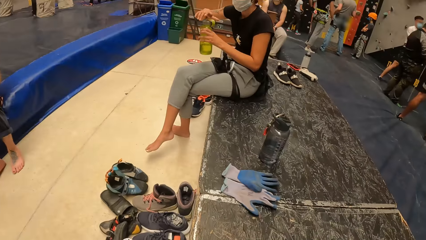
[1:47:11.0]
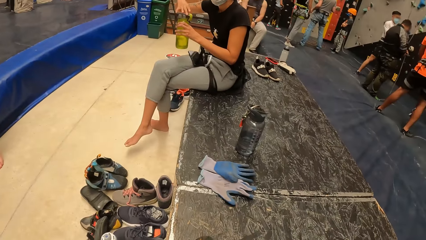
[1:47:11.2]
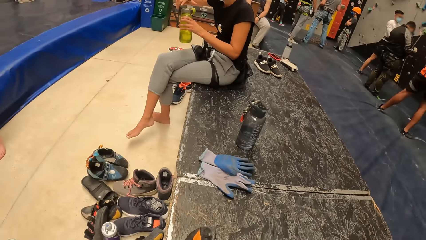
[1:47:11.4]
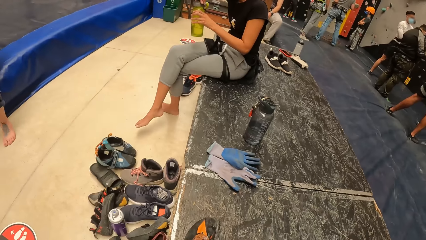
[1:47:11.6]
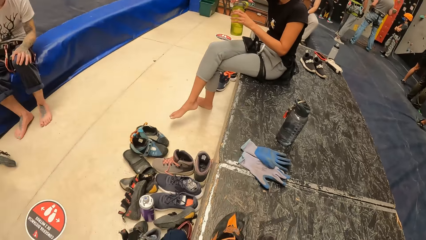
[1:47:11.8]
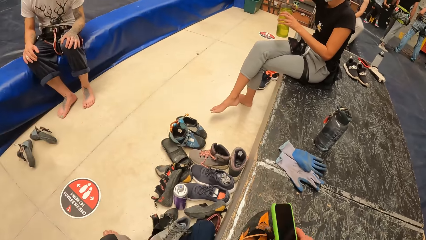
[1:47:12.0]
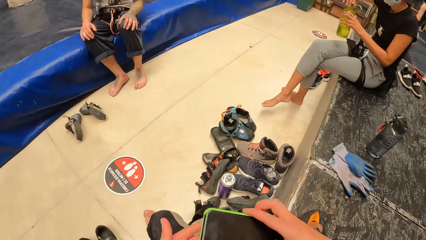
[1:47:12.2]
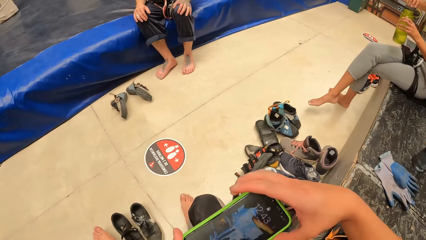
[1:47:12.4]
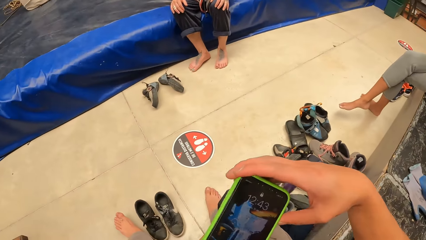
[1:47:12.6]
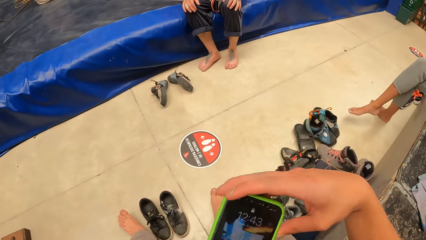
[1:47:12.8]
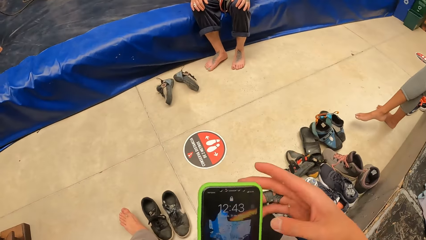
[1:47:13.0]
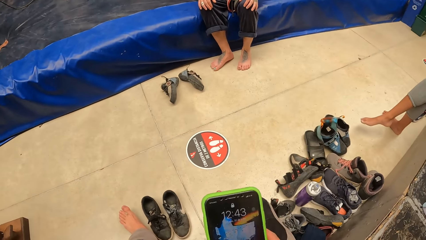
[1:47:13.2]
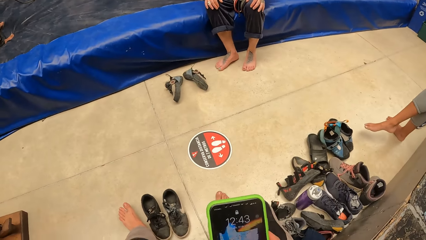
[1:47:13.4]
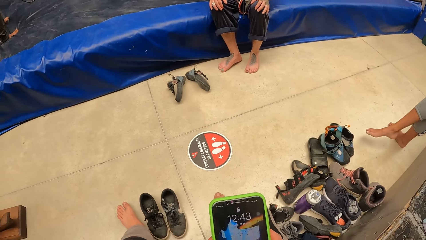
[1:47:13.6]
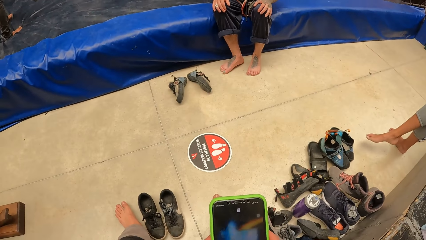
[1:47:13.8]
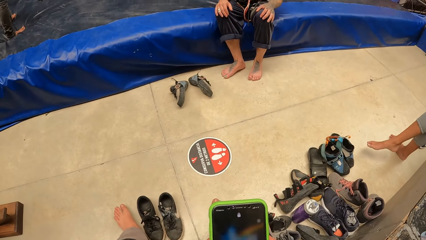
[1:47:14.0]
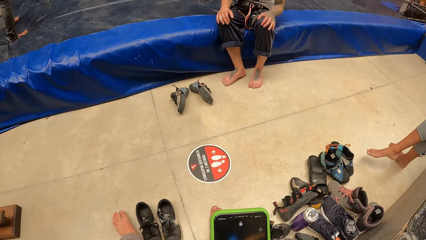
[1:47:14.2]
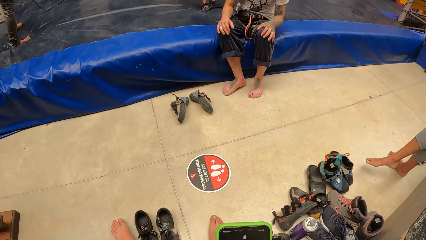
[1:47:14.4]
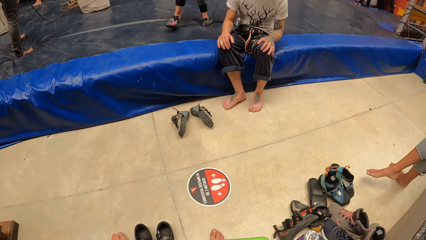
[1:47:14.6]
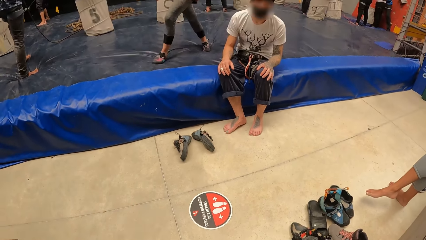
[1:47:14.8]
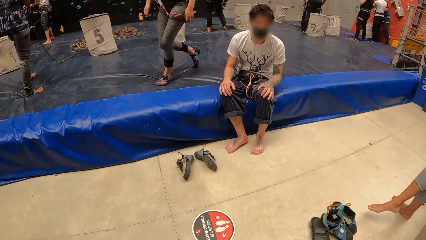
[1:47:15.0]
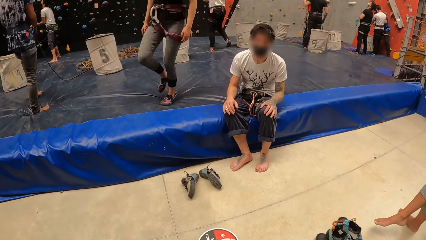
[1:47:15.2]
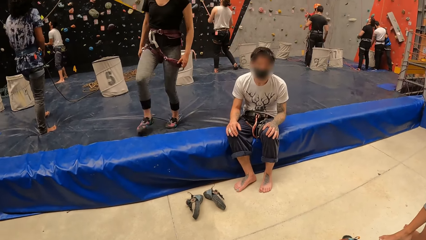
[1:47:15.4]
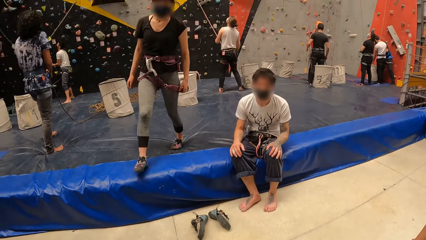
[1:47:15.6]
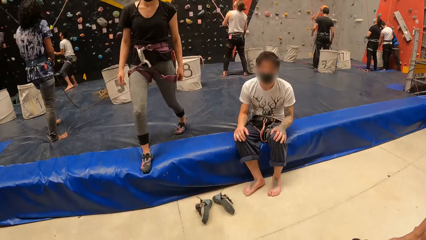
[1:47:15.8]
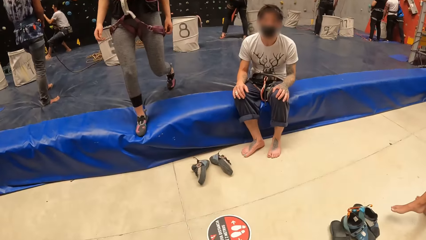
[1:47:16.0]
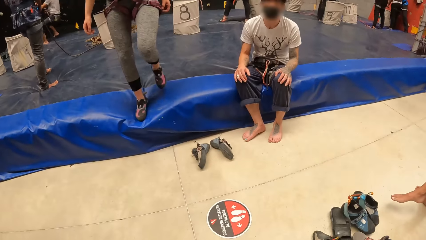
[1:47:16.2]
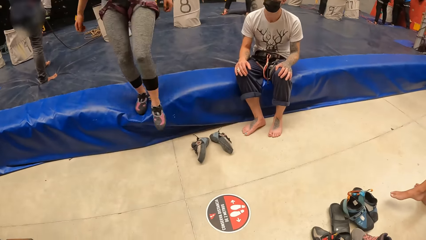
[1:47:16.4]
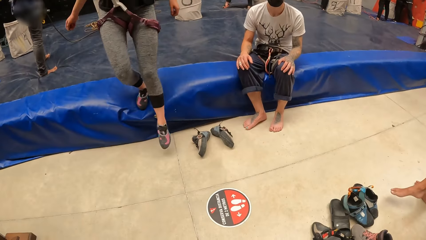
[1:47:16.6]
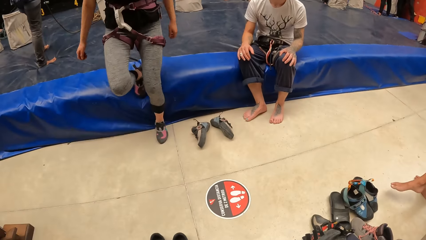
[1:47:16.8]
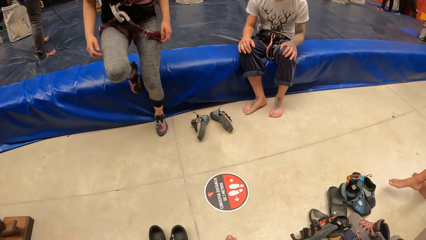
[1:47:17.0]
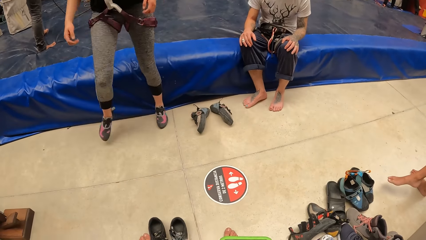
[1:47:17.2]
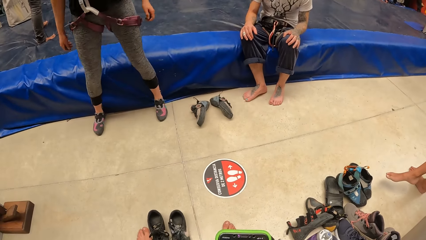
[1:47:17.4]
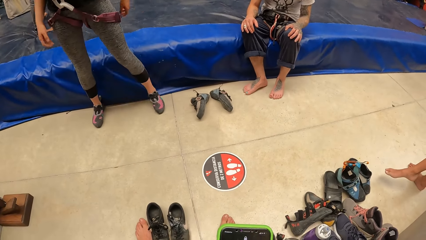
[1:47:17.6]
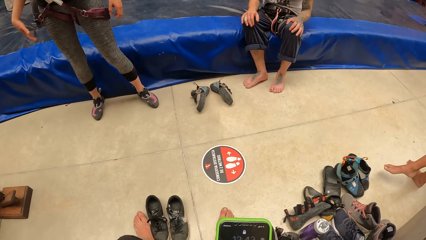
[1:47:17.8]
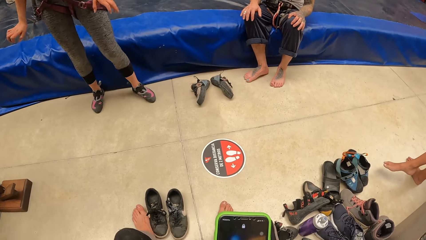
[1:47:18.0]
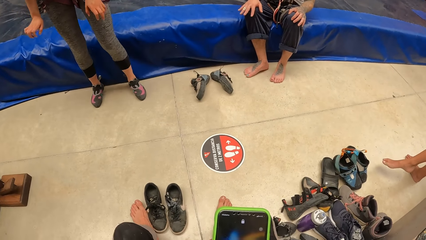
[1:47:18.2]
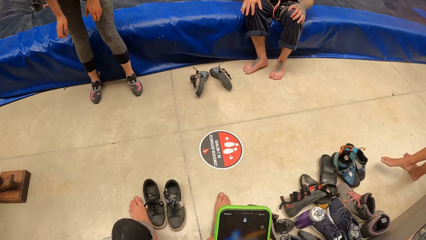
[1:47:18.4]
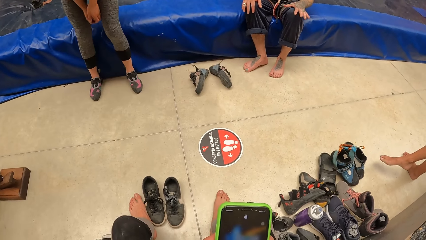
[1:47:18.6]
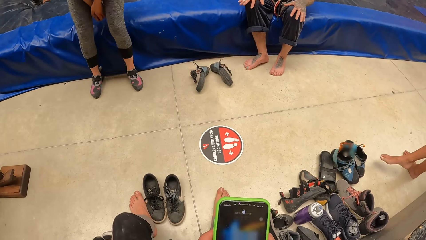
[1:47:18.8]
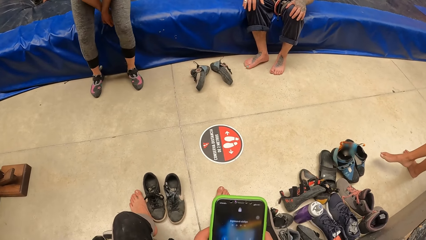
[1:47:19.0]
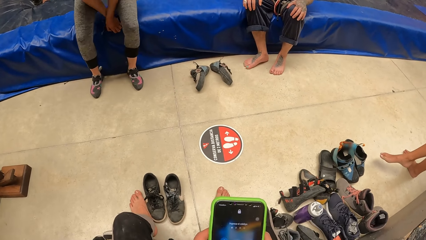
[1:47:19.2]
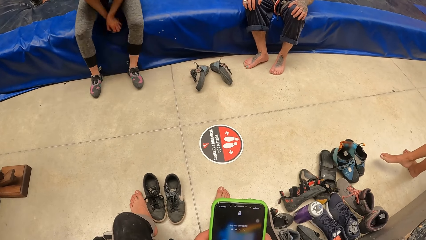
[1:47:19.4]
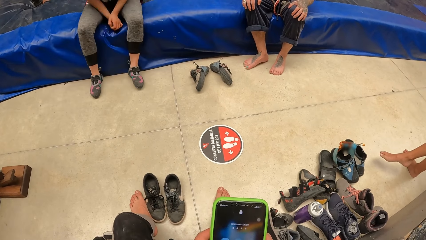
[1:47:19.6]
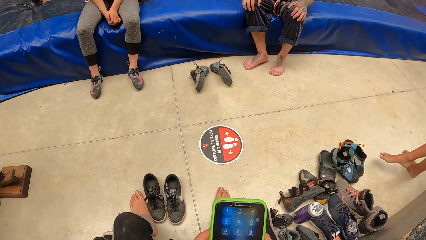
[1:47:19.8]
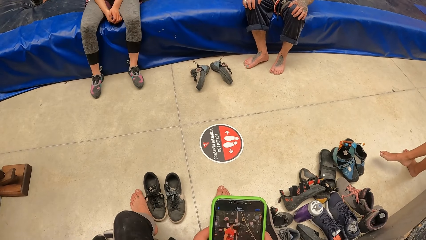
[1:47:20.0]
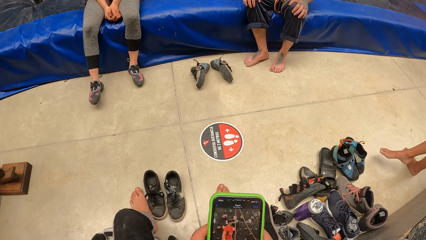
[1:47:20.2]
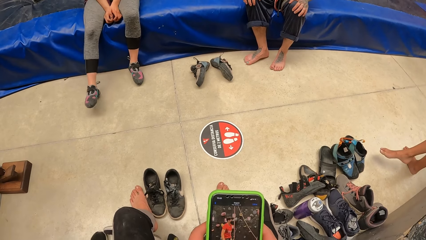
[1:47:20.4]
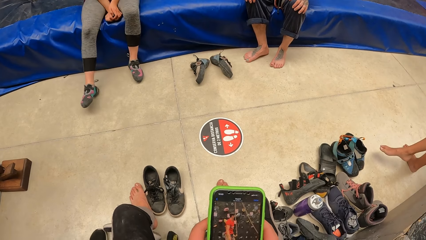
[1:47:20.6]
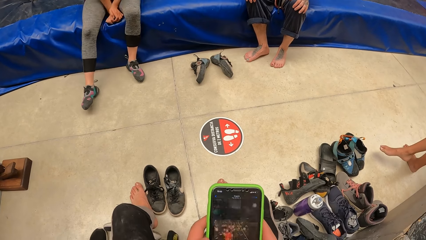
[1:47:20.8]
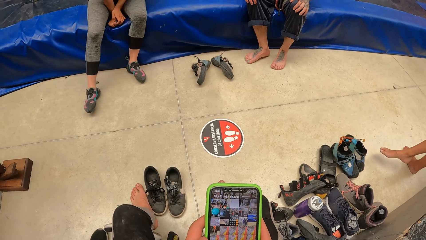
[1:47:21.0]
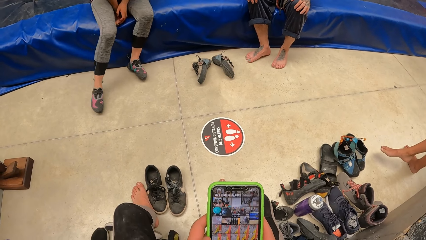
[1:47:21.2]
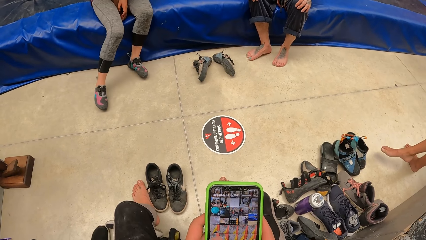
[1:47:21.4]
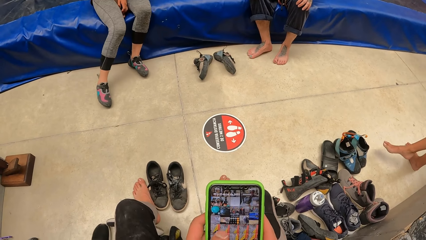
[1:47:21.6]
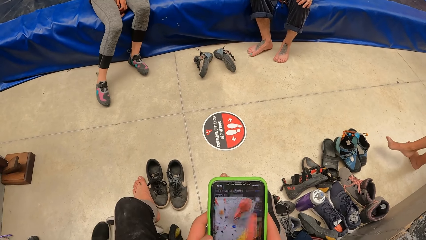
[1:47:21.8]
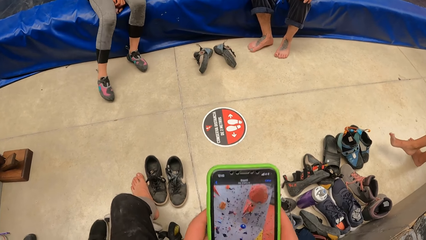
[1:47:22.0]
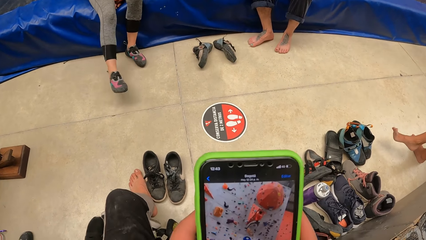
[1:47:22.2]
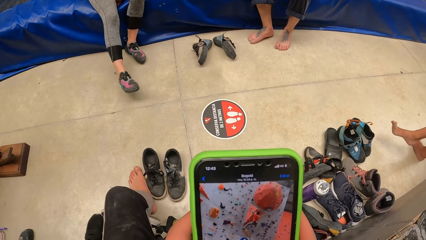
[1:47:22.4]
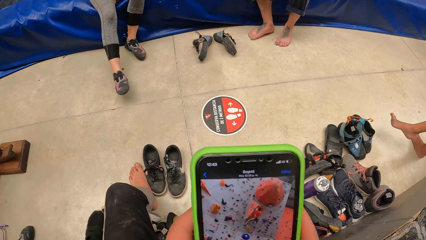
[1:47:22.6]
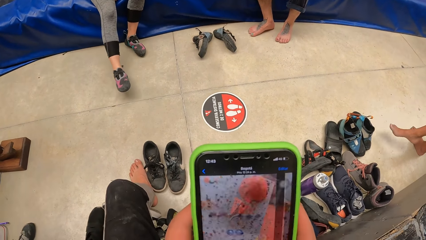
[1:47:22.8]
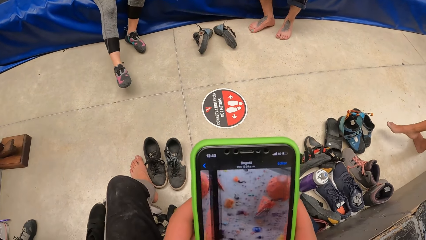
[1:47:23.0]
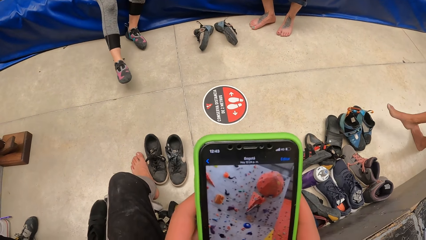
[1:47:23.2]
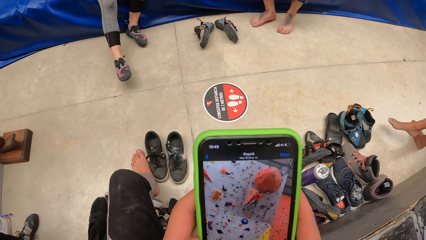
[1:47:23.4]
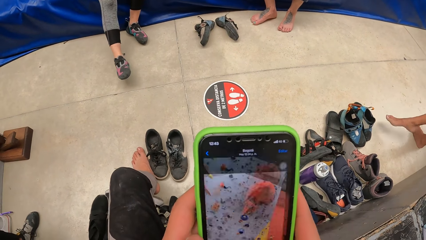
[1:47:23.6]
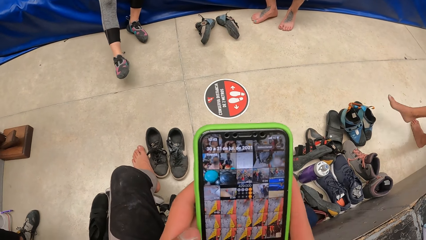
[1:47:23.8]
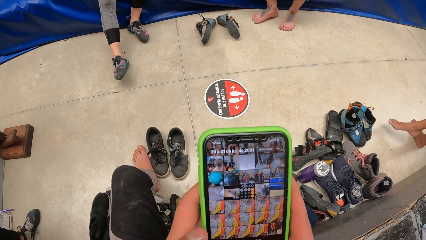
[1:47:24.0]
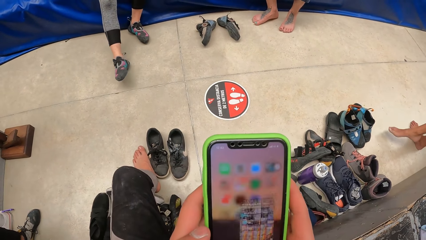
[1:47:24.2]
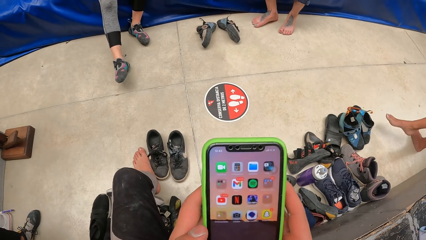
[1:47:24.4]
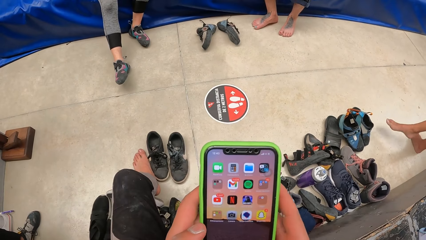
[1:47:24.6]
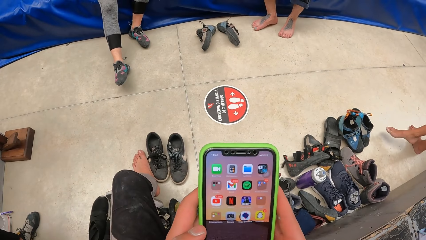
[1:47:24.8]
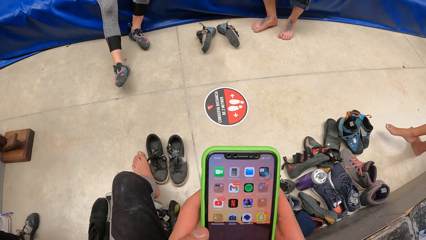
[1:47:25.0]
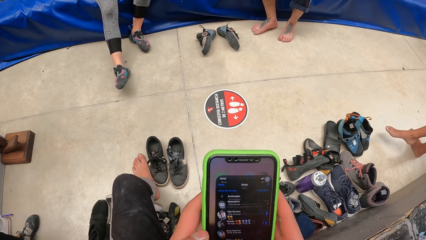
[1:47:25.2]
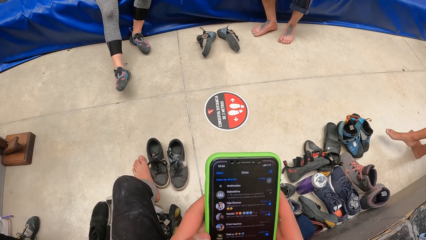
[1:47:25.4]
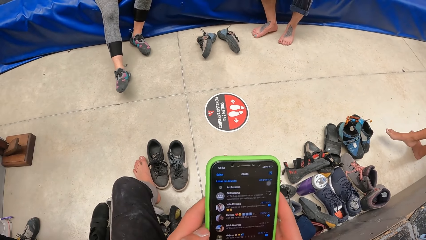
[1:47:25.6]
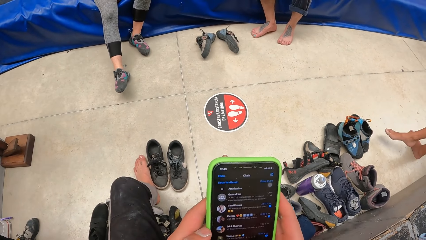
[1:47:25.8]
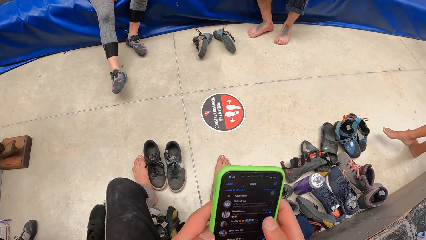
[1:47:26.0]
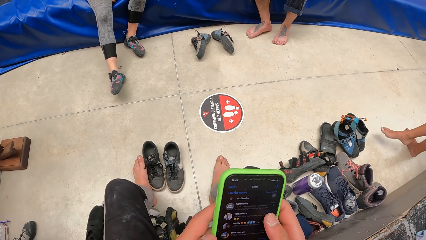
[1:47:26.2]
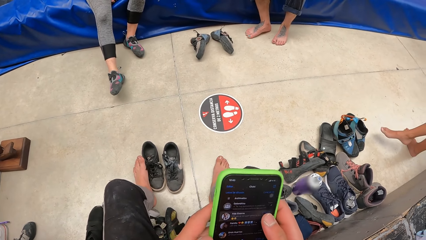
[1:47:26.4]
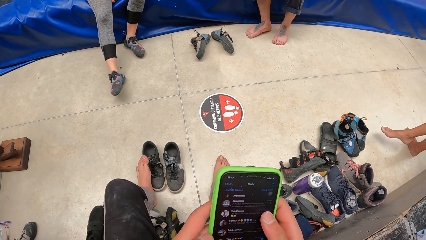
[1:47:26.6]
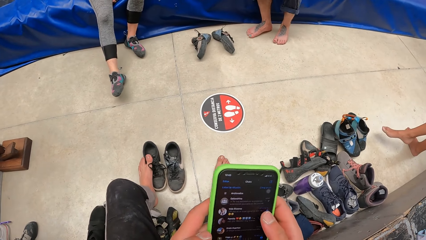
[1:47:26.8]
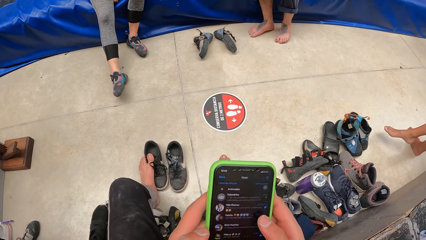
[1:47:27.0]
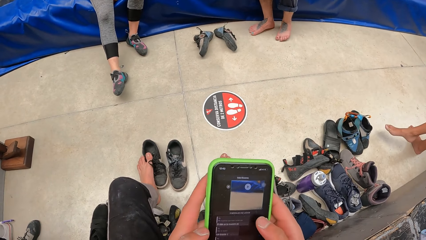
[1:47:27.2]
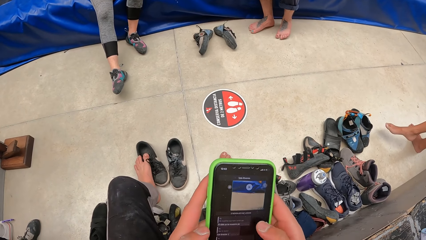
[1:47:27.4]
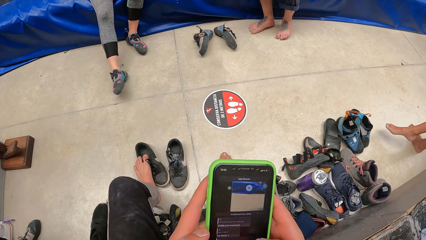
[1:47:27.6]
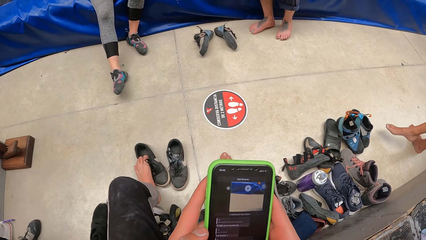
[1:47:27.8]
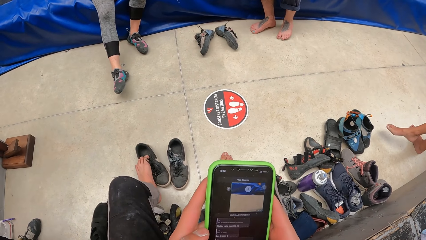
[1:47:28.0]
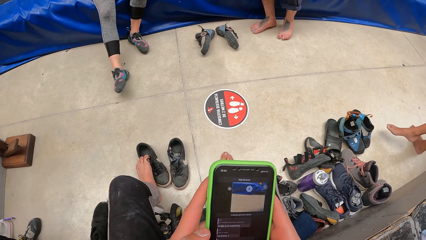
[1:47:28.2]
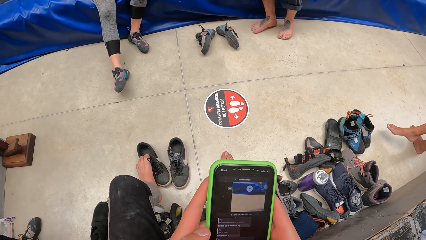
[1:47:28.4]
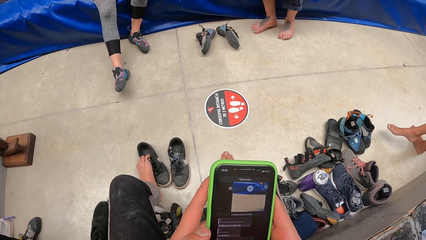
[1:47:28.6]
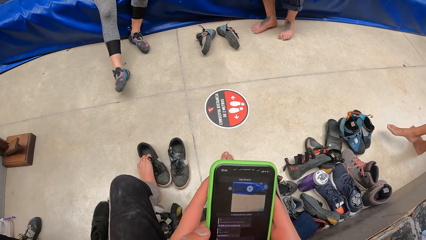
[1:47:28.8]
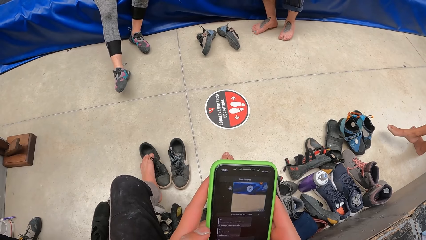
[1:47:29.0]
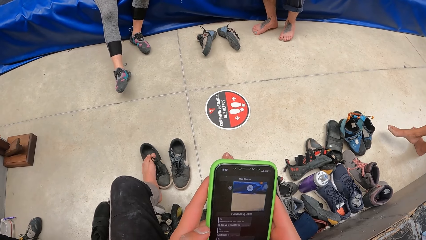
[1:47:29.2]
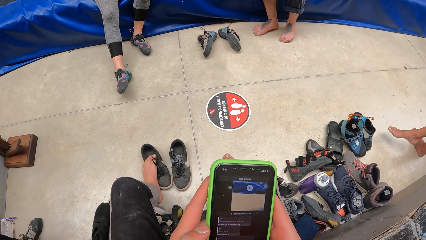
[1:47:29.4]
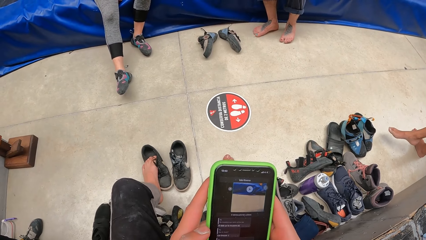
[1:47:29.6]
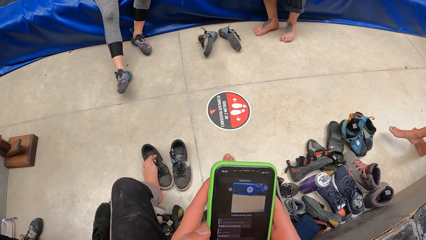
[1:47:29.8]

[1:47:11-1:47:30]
The camera wearer operates his phone. He takes the phone. A person walks around the bouldering building and sits. The camera wearer uses the phone.
